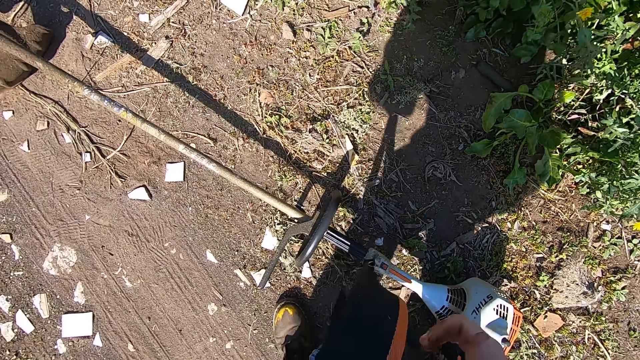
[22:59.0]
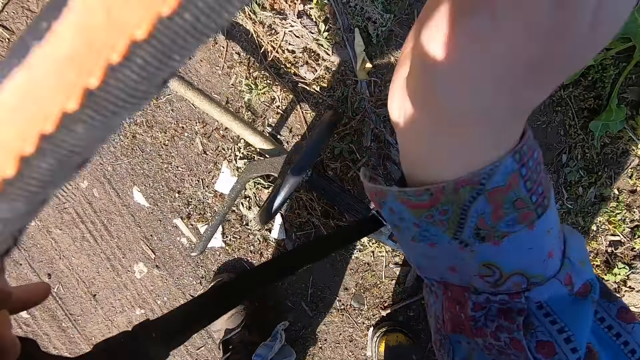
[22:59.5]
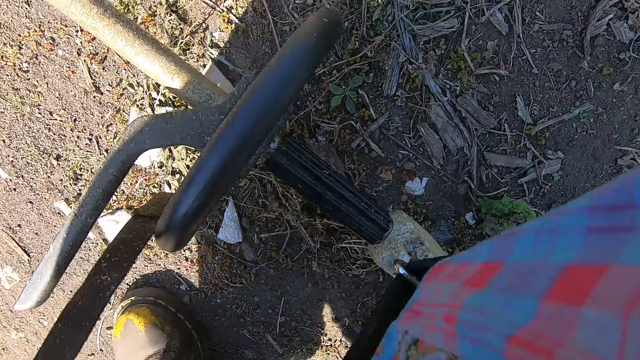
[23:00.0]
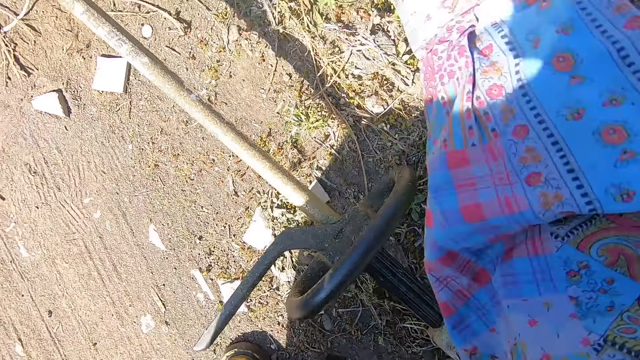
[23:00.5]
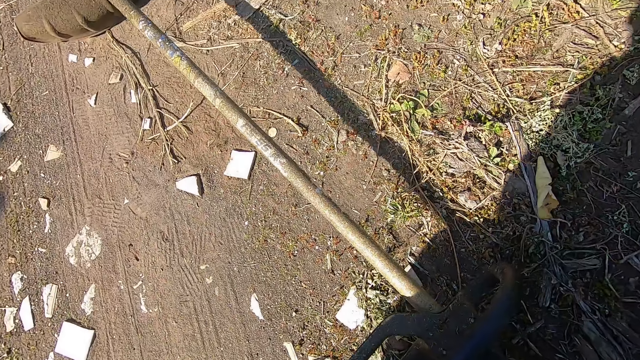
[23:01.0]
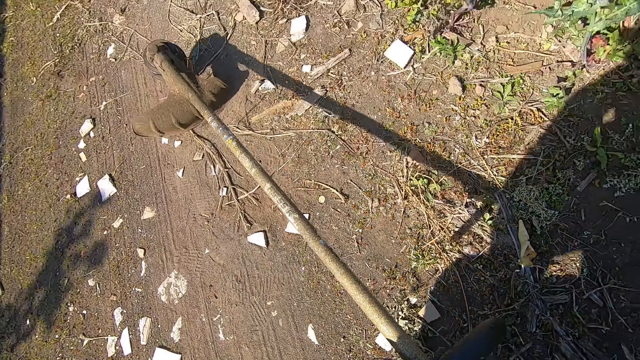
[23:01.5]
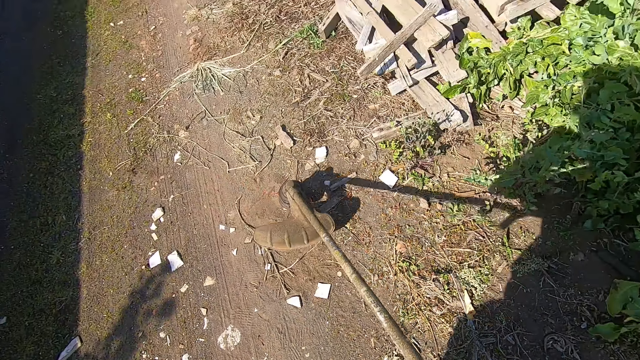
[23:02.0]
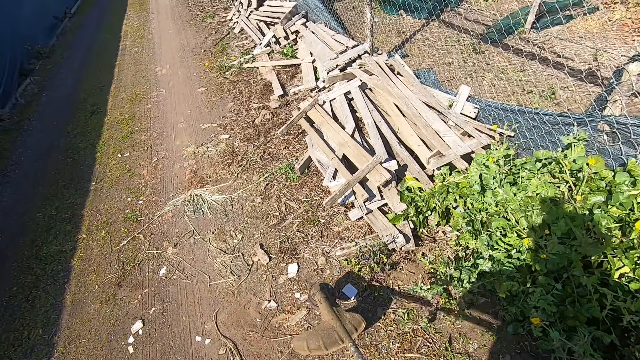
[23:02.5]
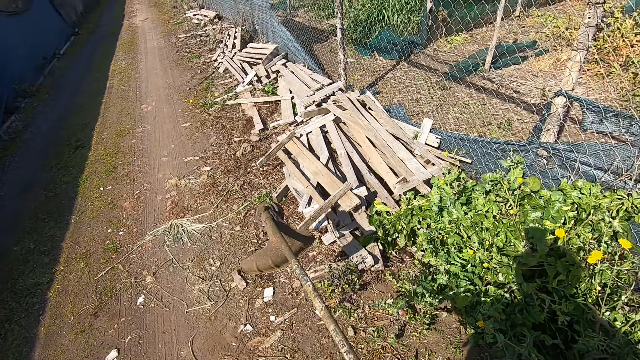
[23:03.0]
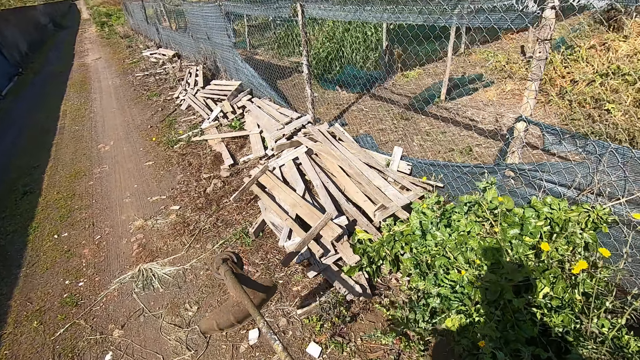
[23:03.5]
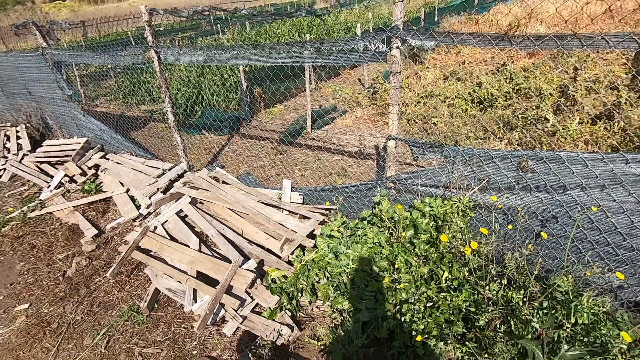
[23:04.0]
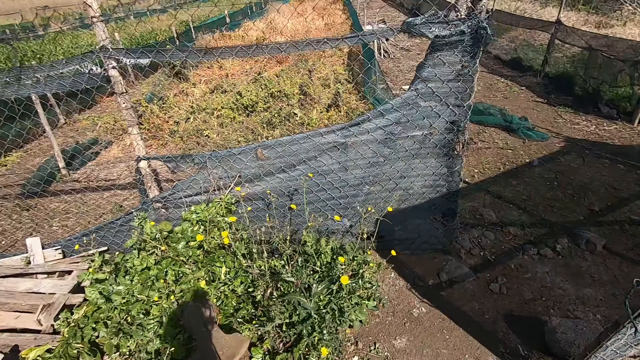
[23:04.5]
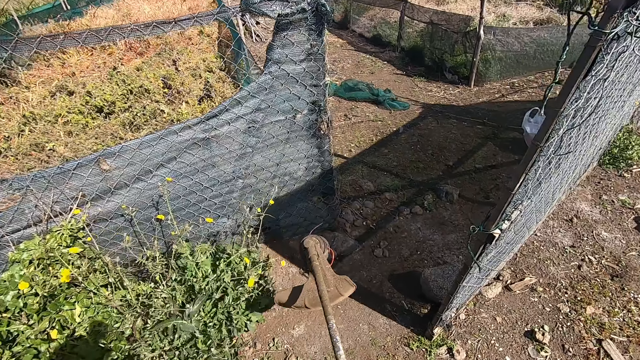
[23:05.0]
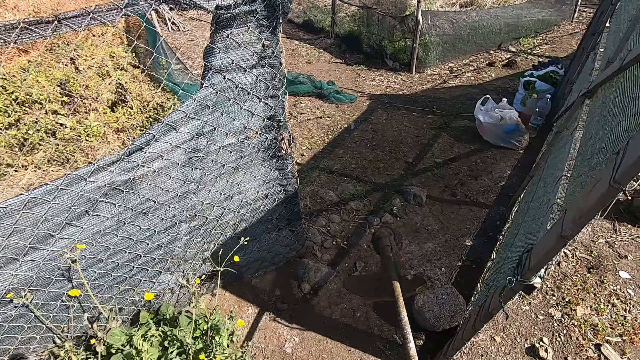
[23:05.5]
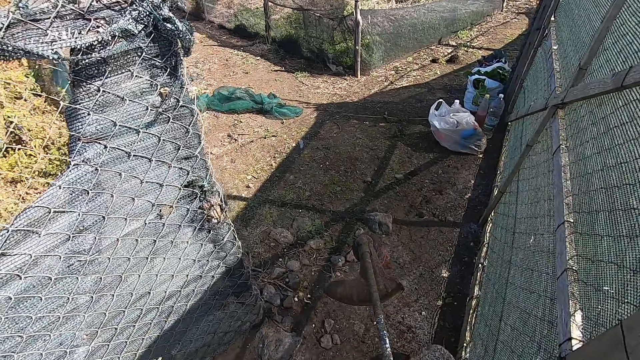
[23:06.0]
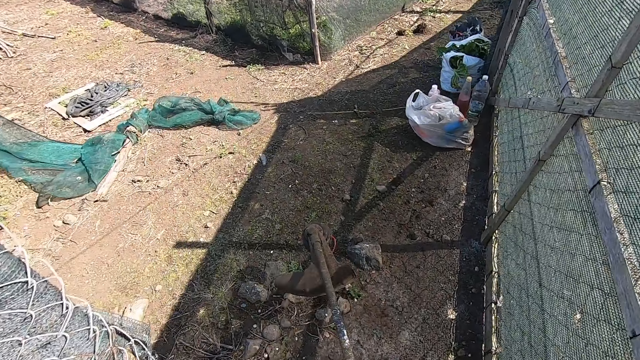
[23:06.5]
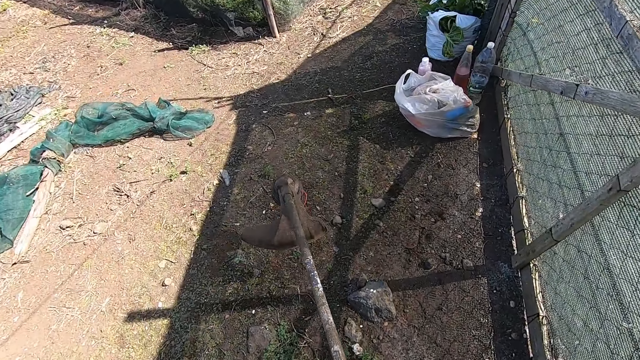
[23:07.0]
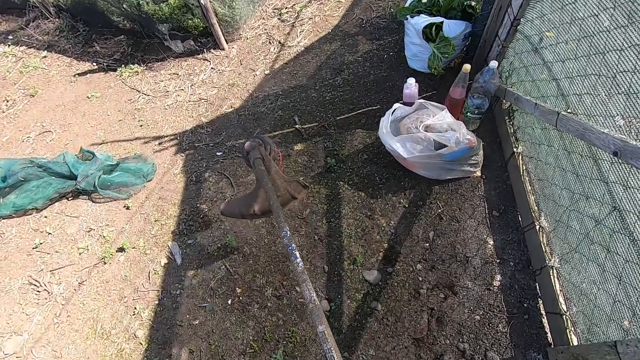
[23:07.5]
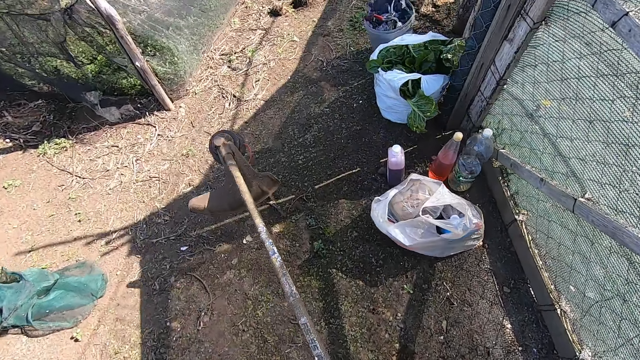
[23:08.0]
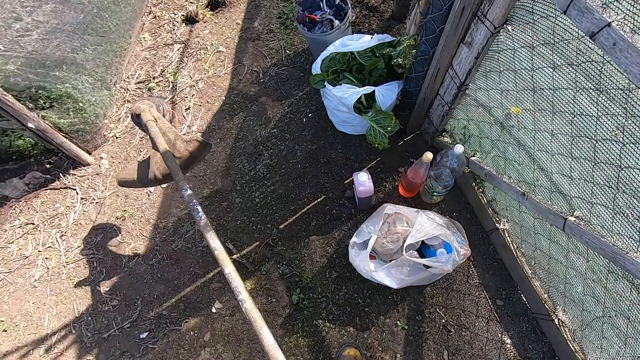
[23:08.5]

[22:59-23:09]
The camera wearer carries the corded grass trimmer across his shoulder with the strap. He puts on the belt. He takes the grass cutter in his hand. He turns around with the corded grass trimmer. He walks forward towards a polythene bag in the garden with the corded grass trimmer.

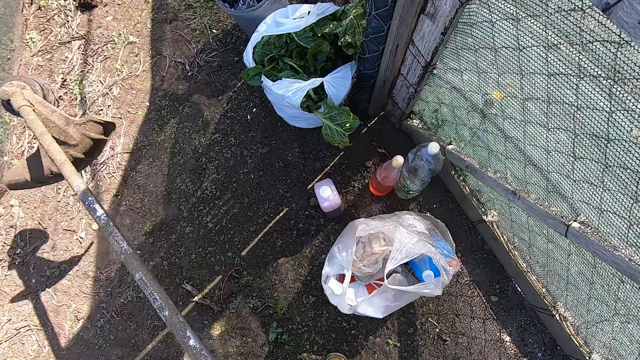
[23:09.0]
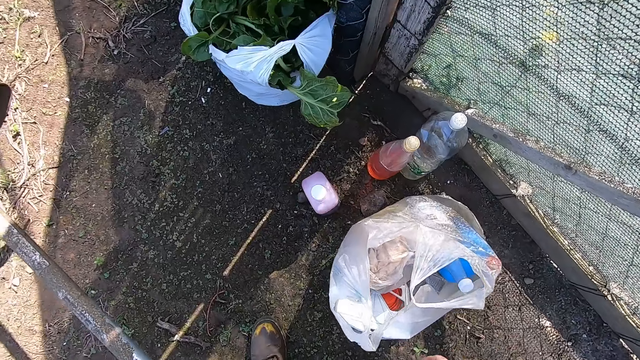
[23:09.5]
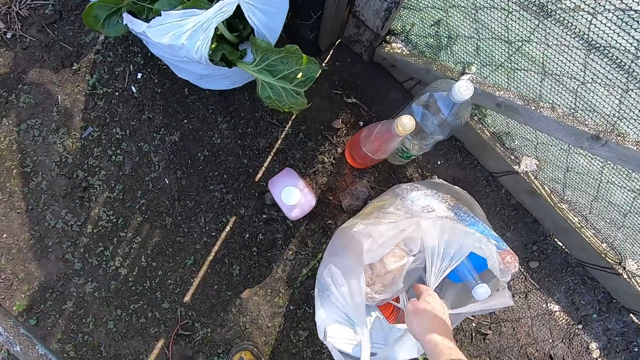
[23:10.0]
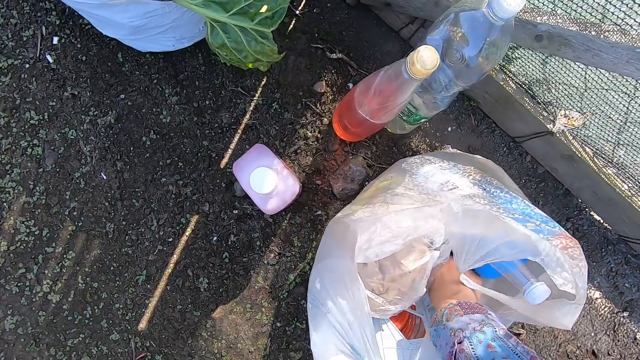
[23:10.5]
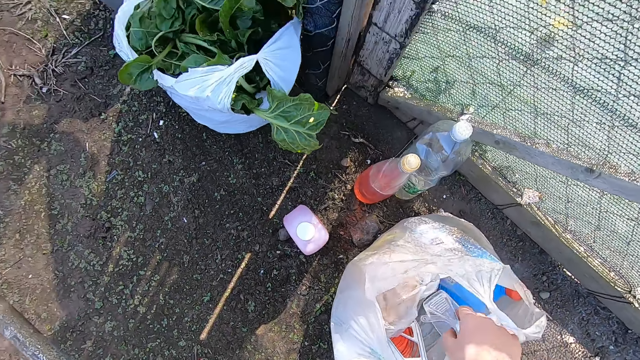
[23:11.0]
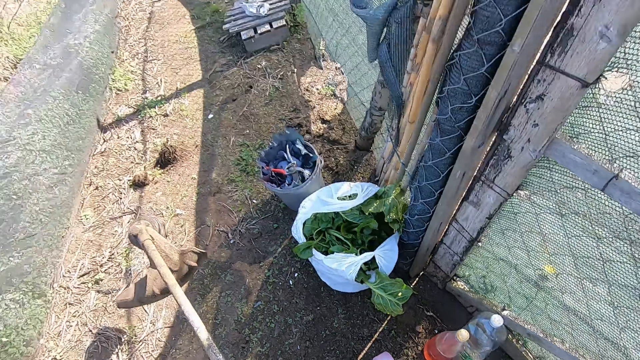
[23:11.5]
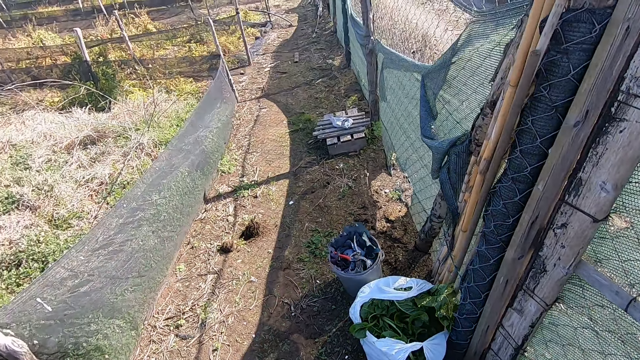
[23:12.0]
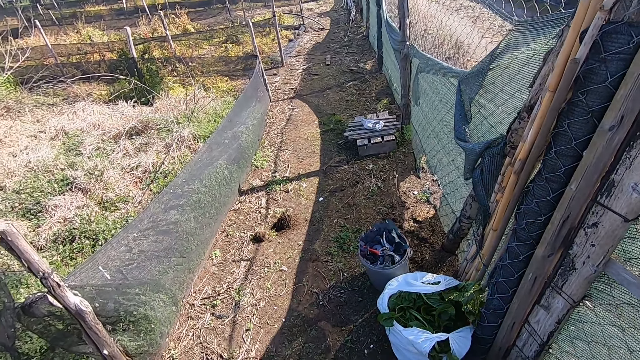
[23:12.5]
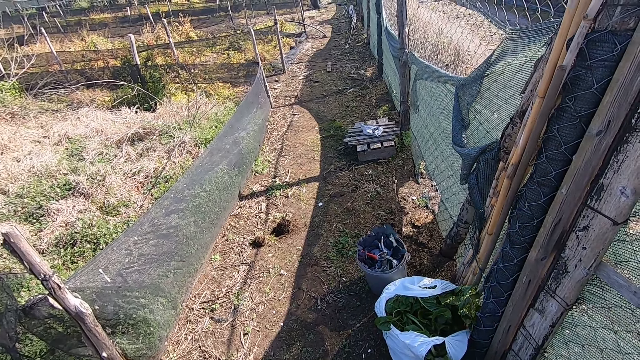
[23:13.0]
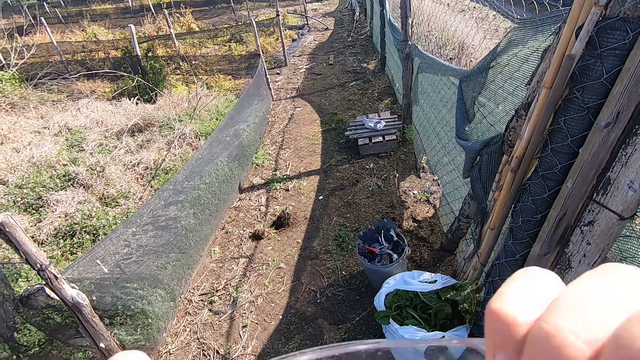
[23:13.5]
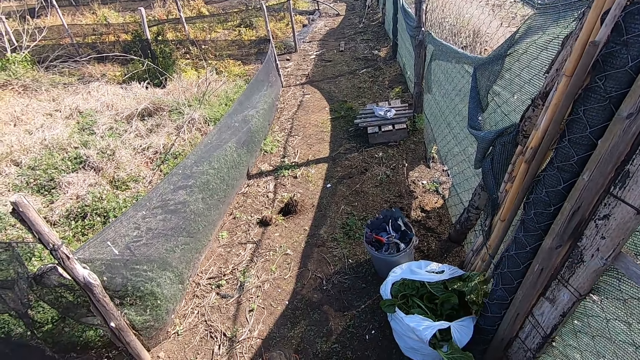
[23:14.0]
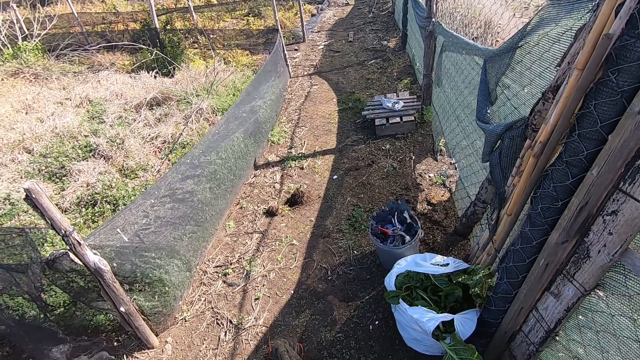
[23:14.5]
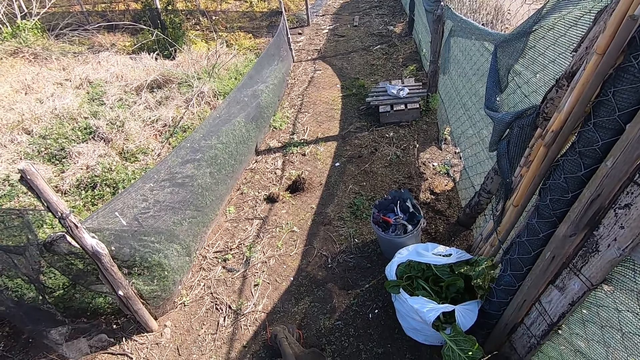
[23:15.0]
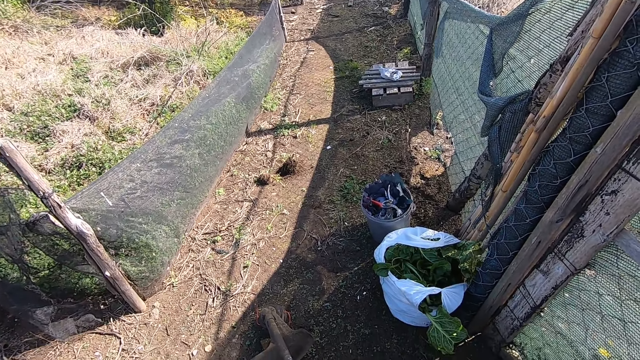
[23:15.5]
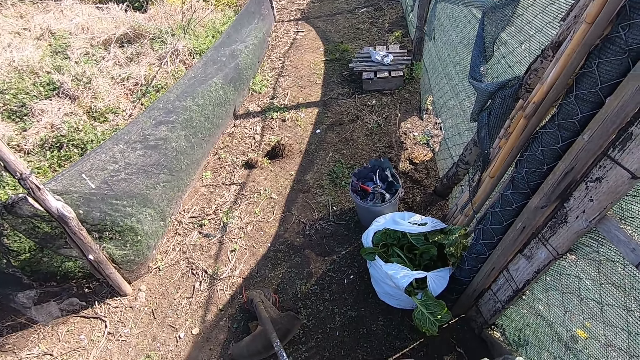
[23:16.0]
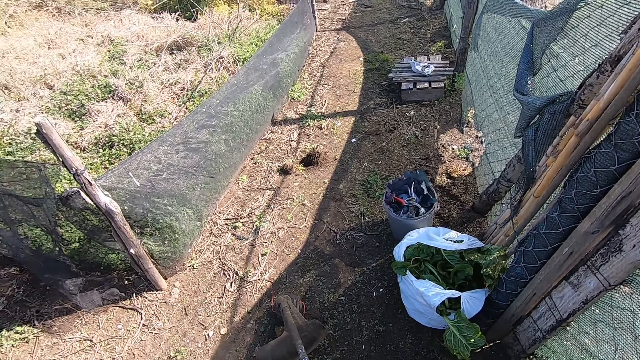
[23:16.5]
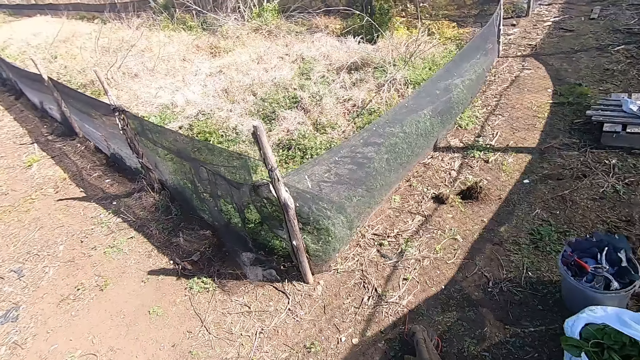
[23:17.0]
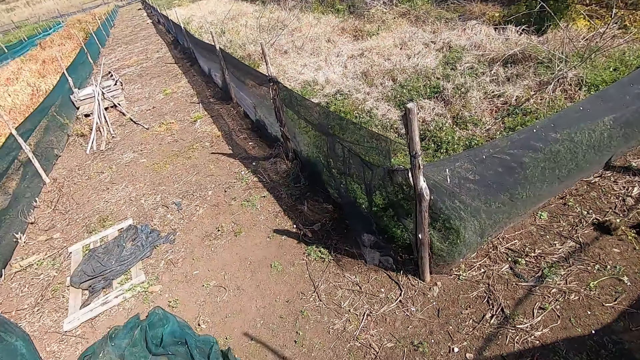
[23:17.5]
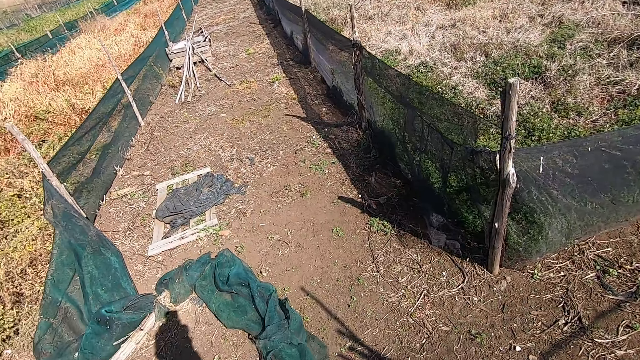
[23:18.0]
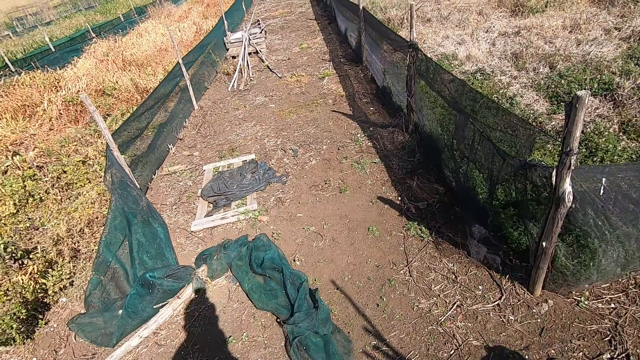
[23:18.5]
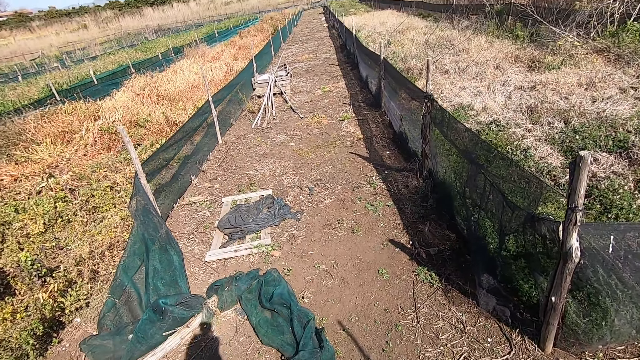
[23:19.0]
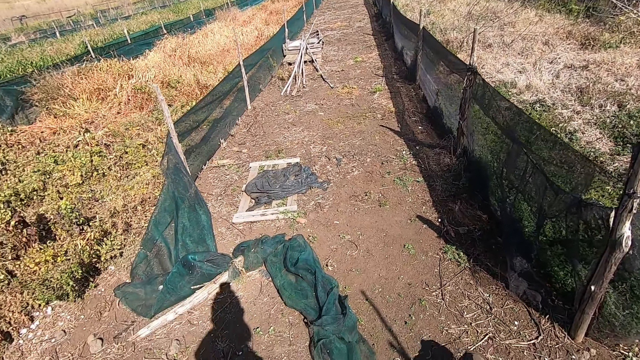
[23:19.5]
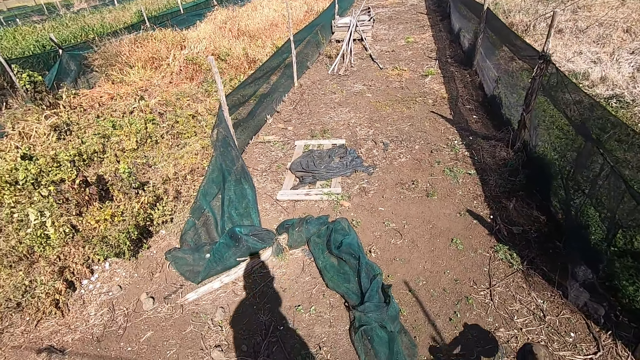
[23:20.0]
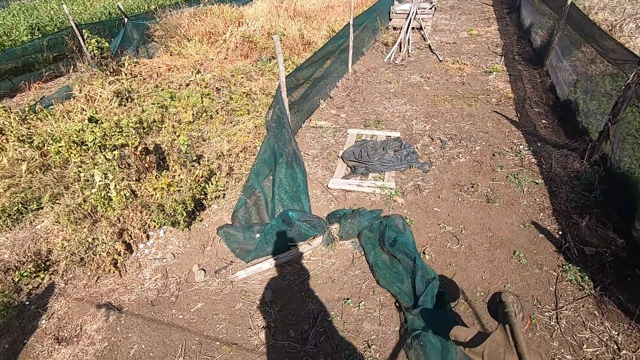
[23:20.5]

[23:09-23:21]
The camera wearer picks up protective glasses or eye glasses from the polythene bag. He raises the protective glasses towards his face with his right hand. He puts on the eye glasses.
